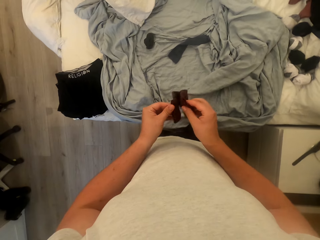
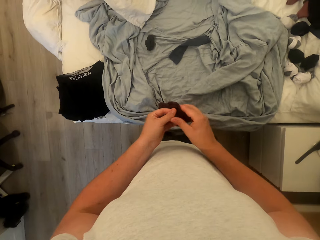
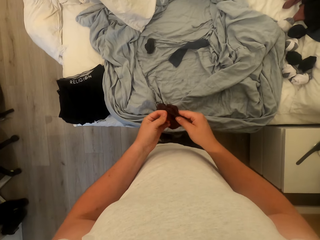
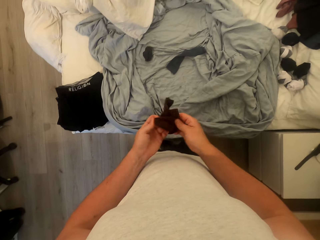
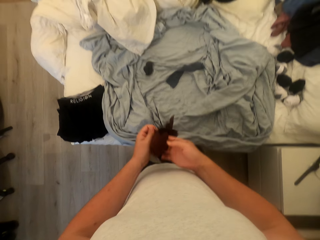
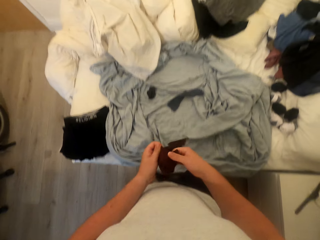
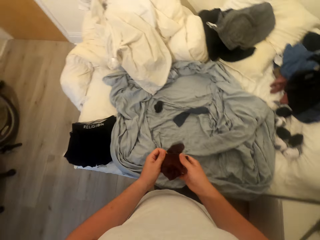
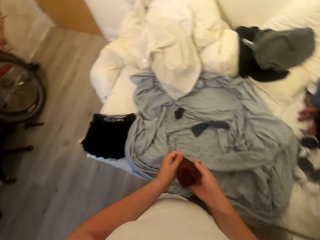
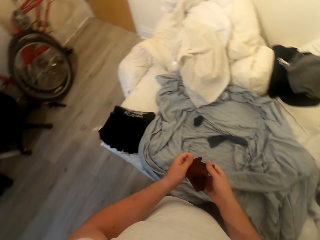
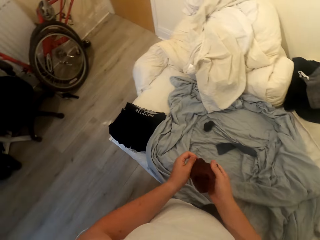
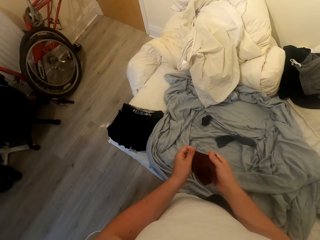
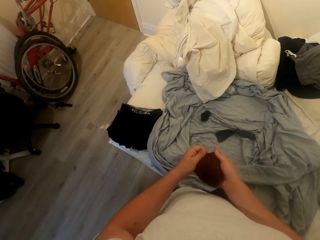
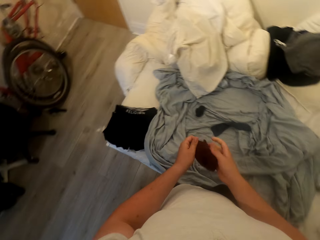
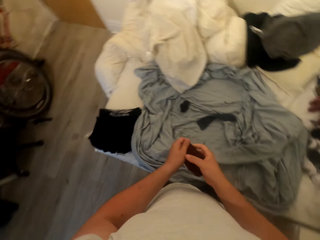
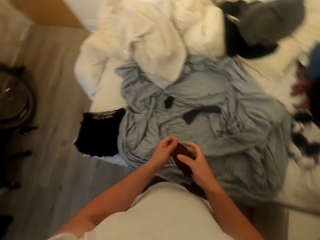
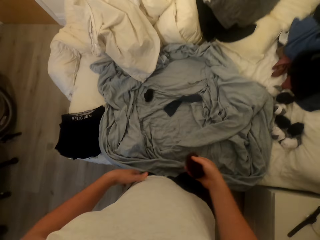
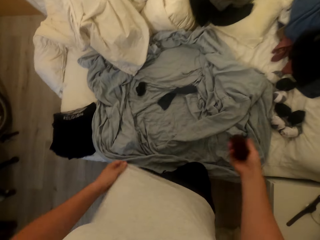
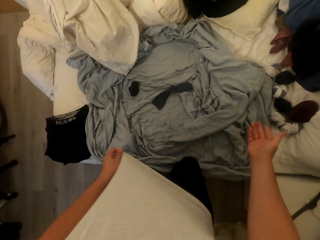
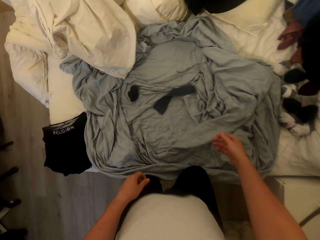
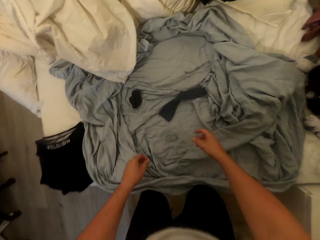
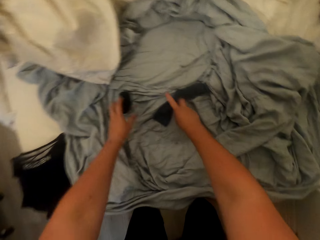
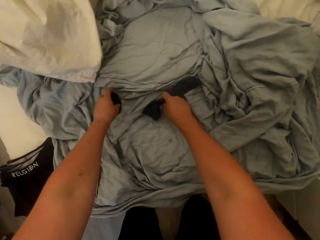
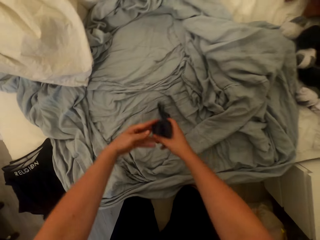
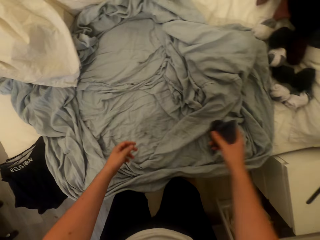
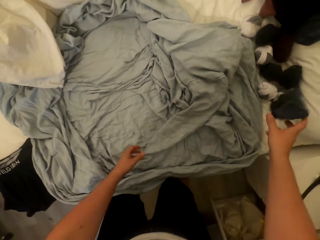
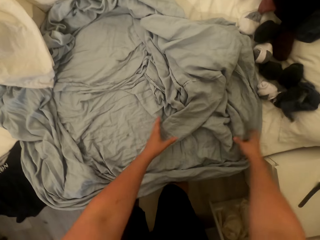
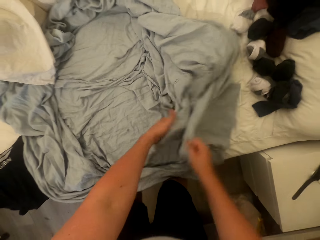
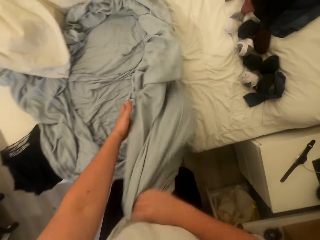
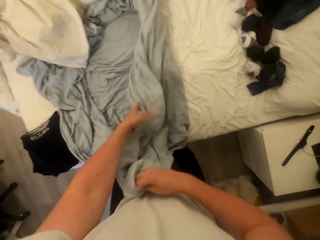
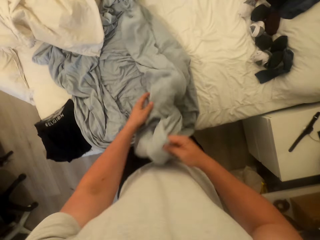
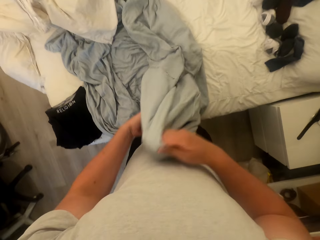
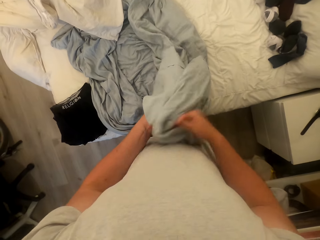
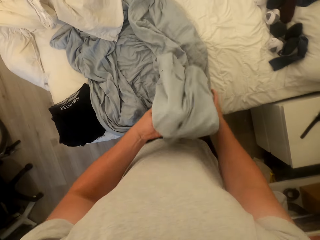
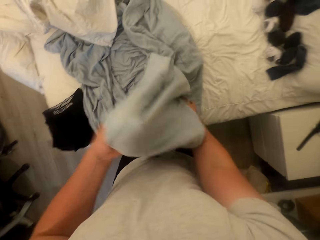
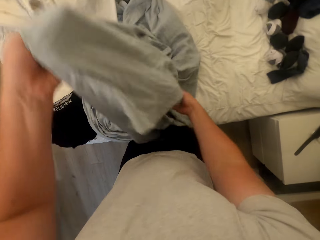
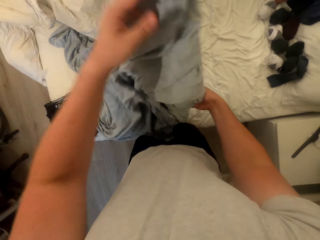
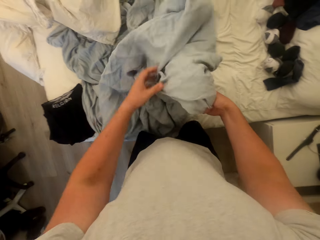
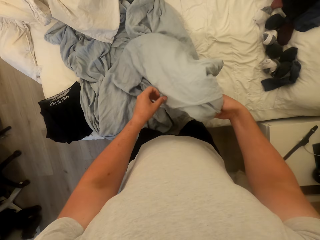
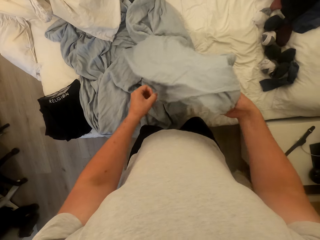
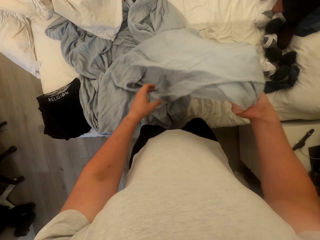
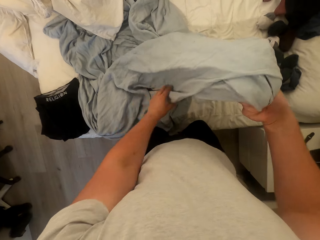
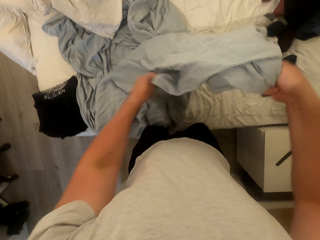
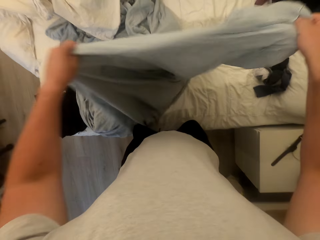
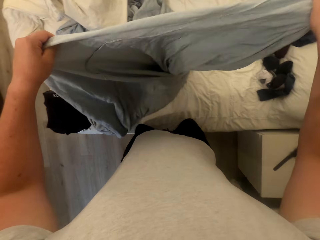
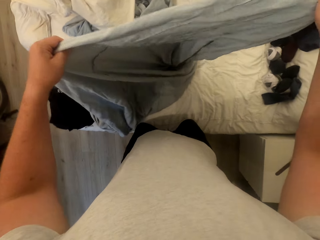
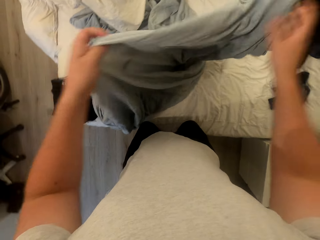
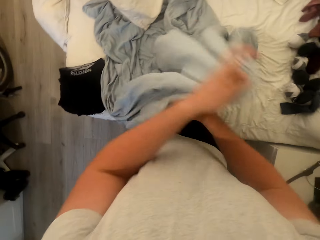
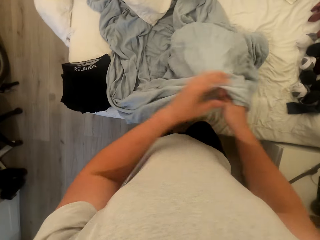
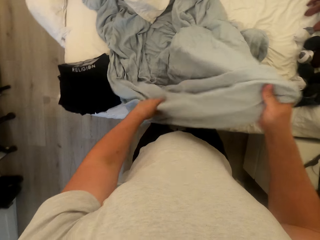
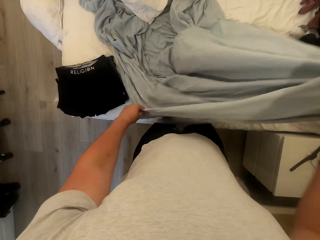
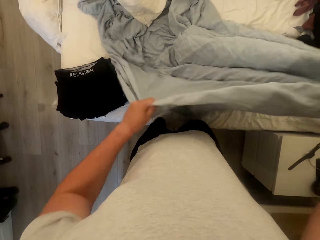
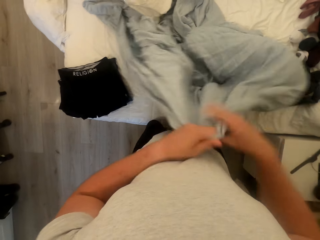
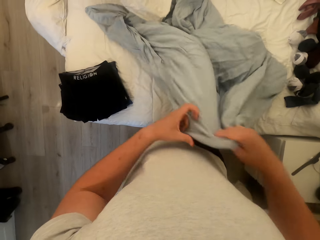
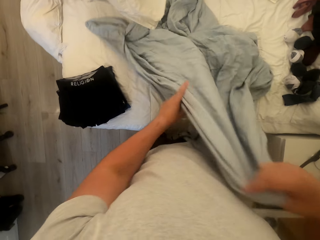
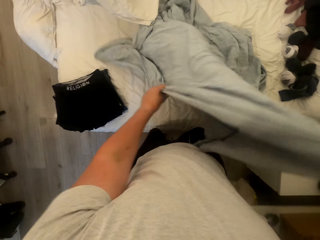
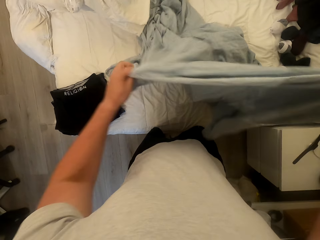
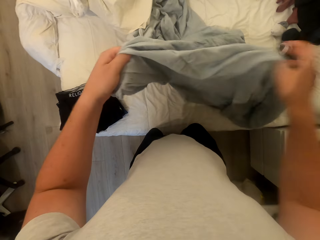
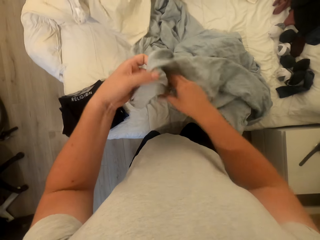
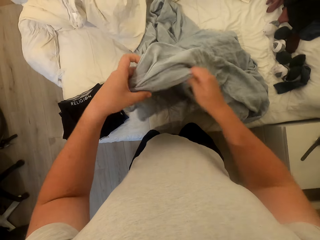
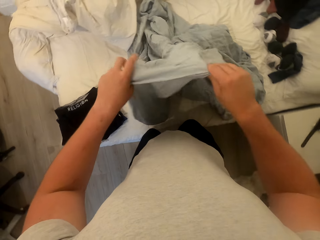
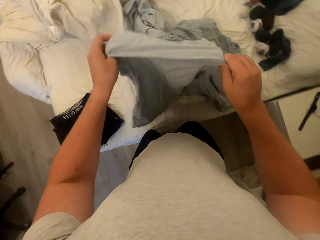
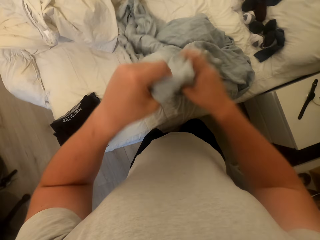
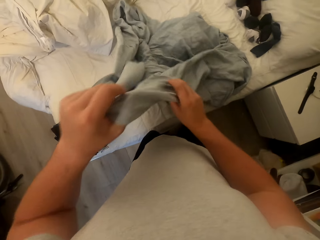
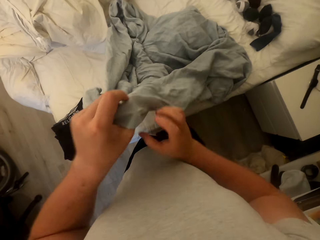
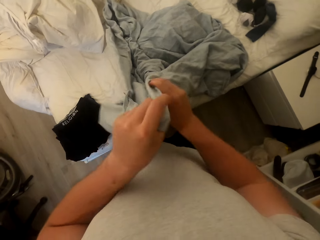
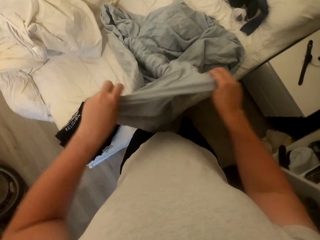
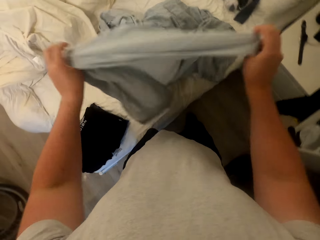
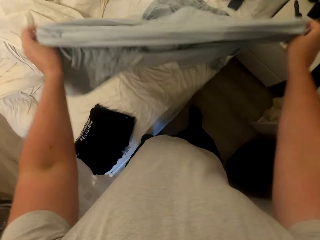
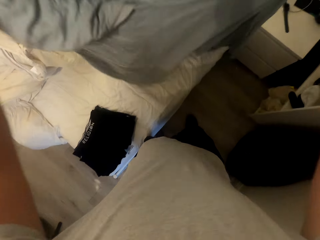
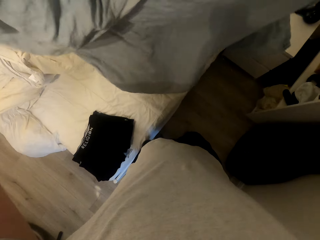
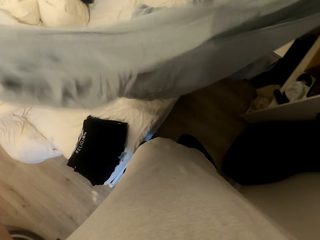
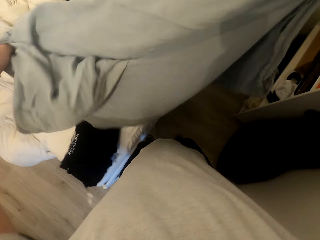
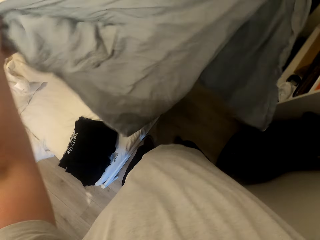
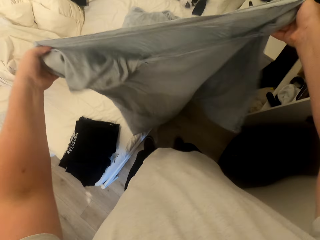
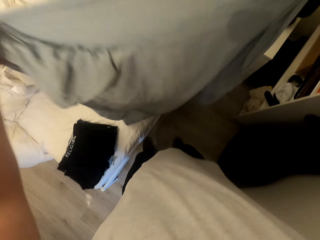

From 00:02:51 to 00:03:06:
The camera wearer folds the stockings together. They drop the stockings on the bed. They pick up the stockings from the bed and put the stockings aside. They pick up the bedsheet from the bed. They turn the bedsheet and spread the bedsheet.

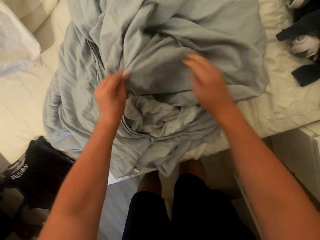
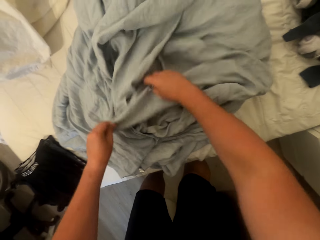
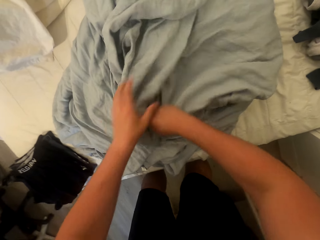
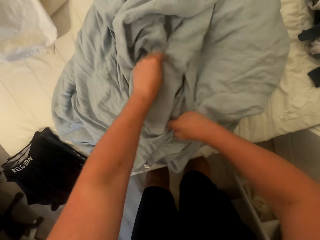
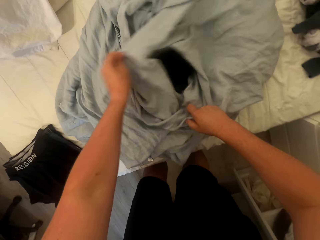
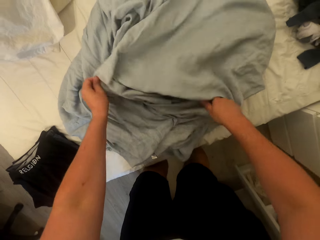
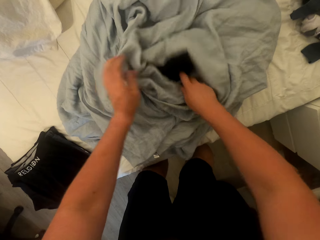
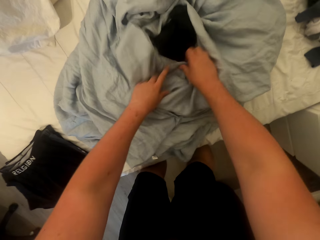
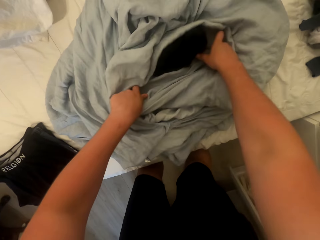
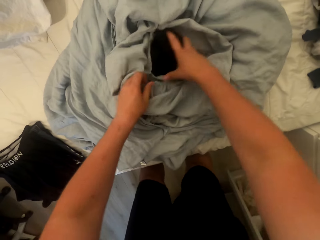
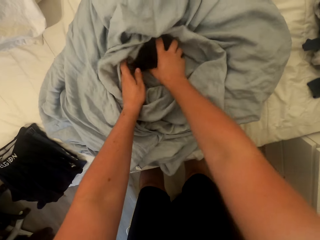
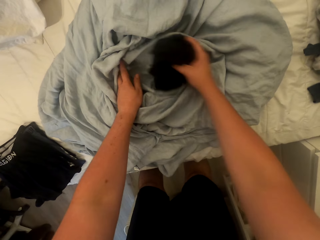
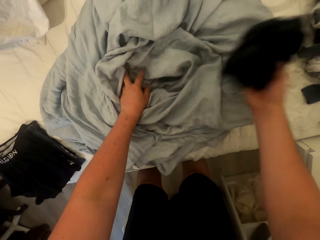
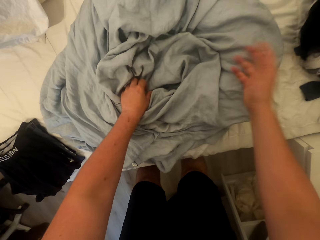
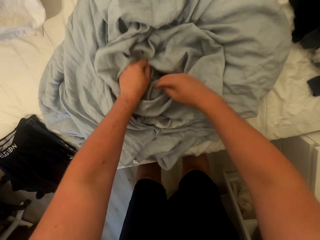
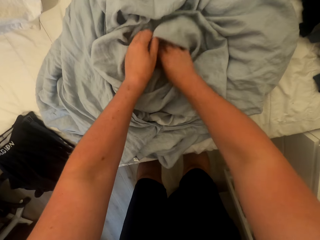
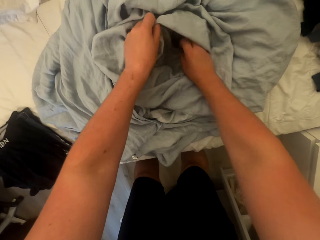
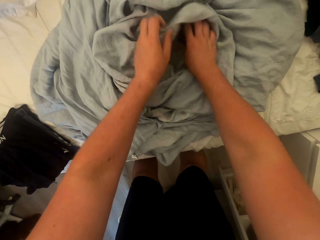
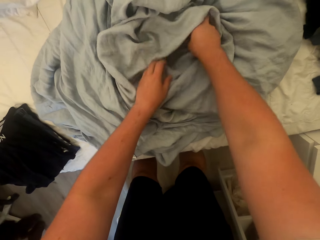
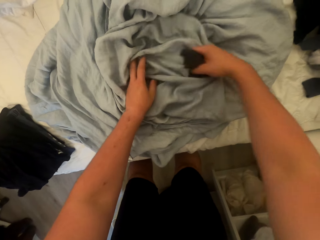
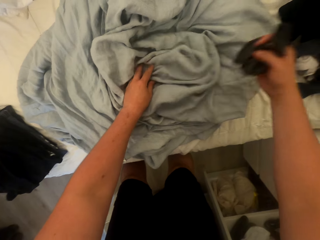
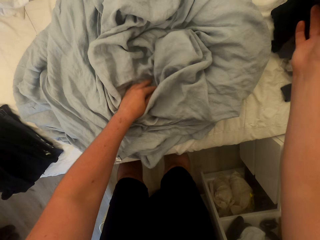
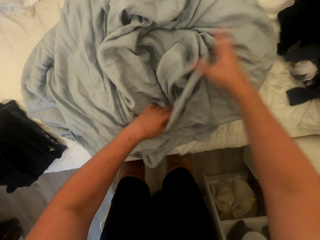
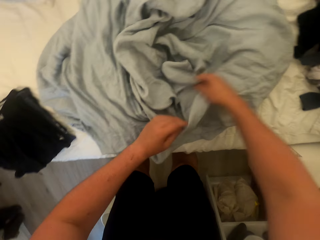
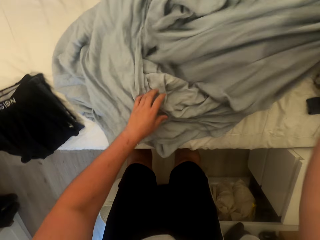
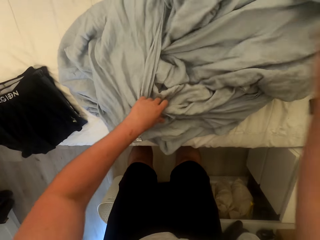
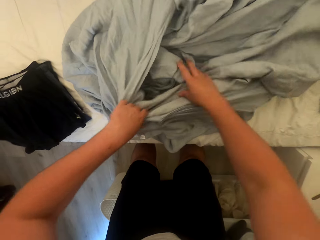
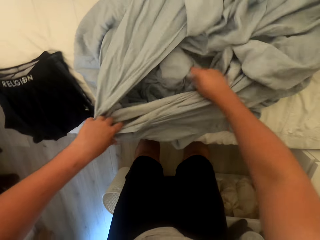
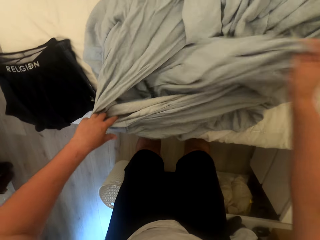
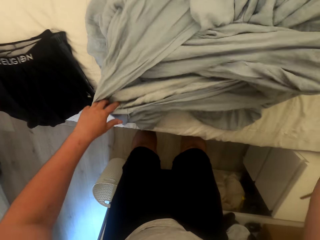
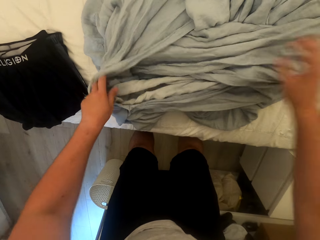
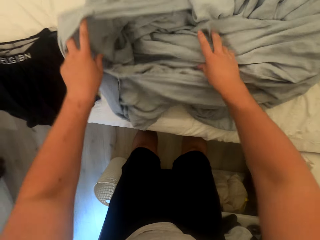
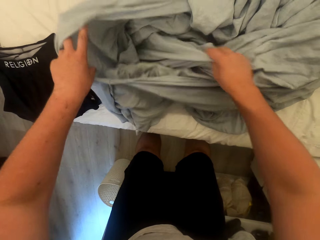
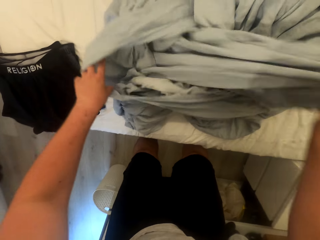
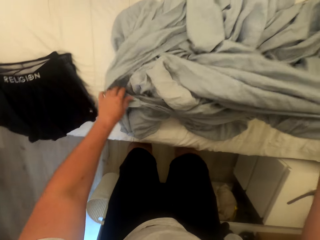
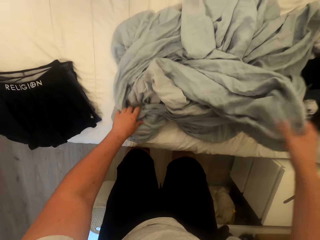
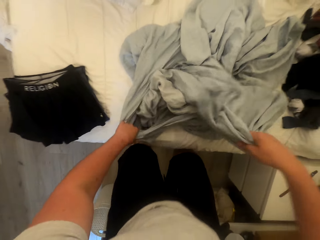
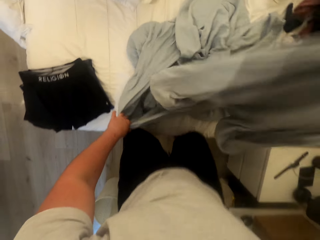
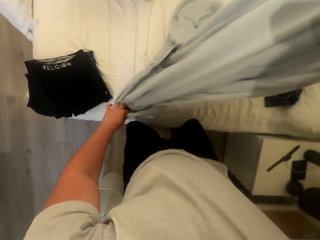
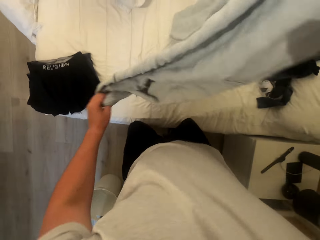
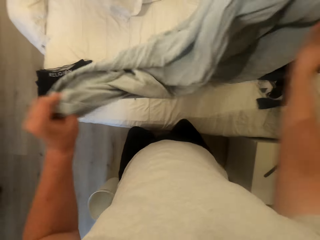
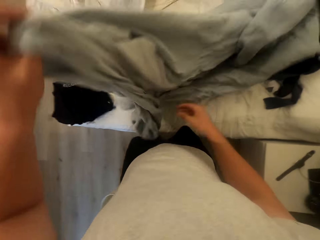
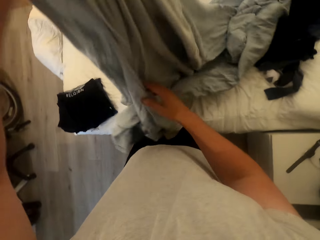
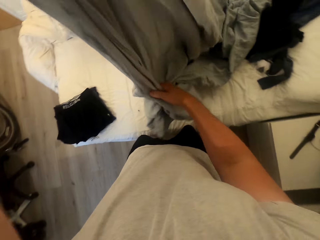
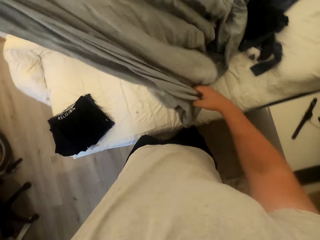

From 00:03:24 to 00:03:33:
The camera wearer removes the cloth from the bedsheet. They drop the cloth on the bed. They pick up another cloth from the bedsheet and drop the cloth on the bed. They turn the bedsheet.
